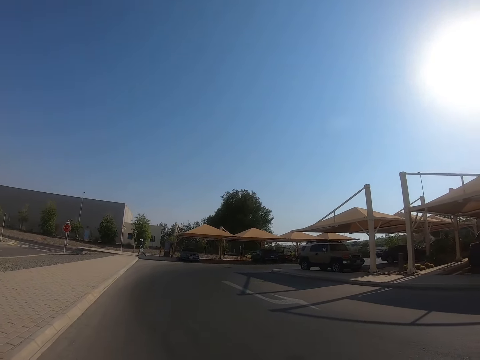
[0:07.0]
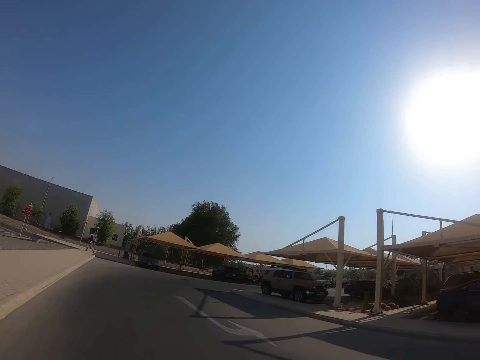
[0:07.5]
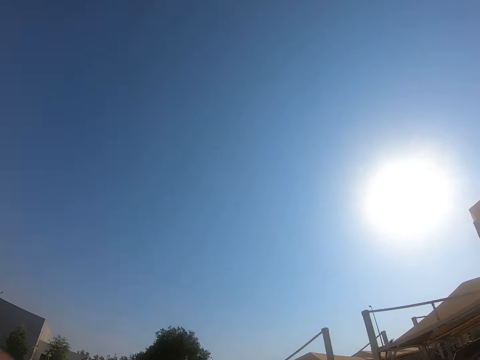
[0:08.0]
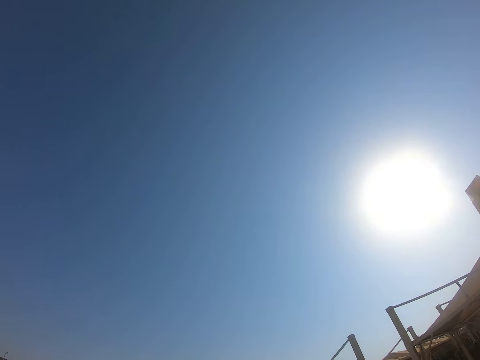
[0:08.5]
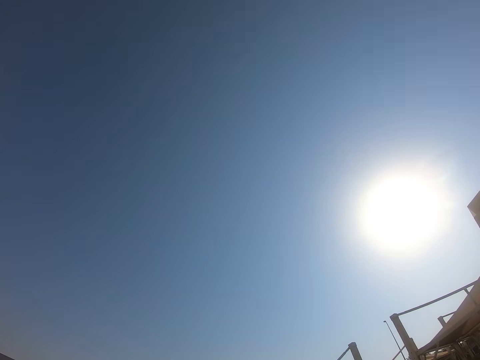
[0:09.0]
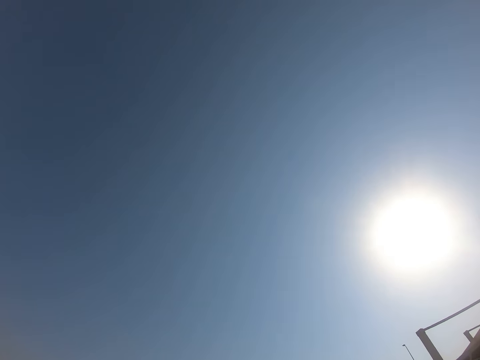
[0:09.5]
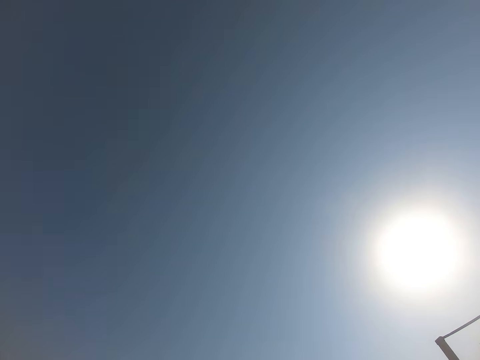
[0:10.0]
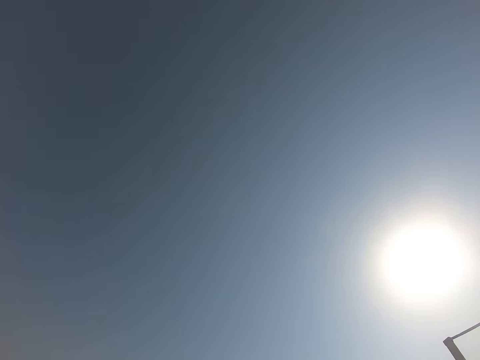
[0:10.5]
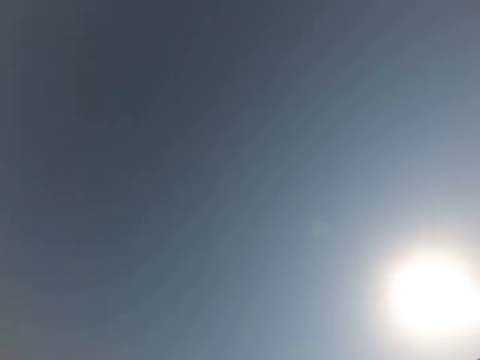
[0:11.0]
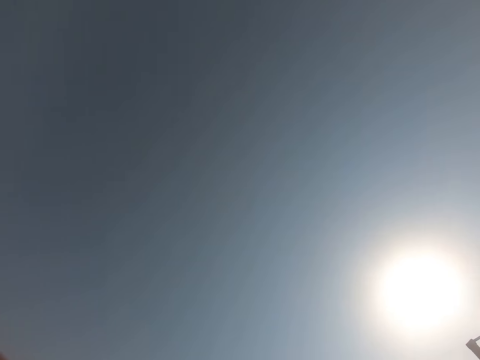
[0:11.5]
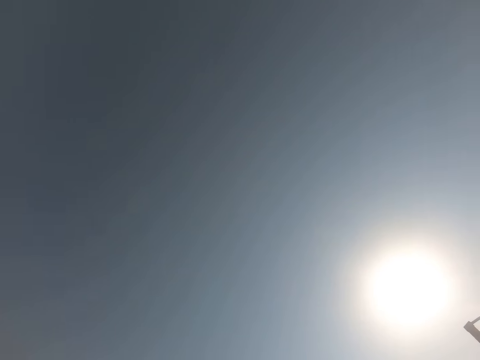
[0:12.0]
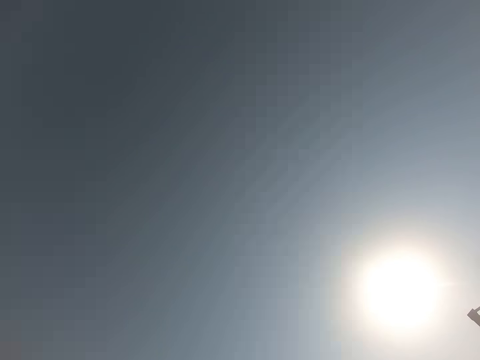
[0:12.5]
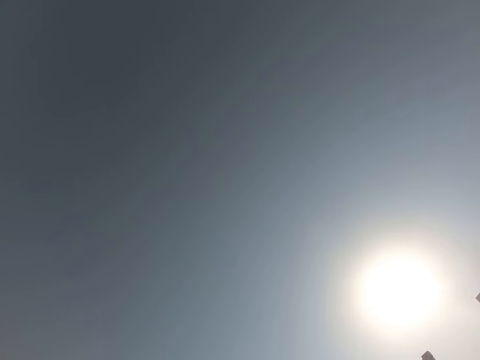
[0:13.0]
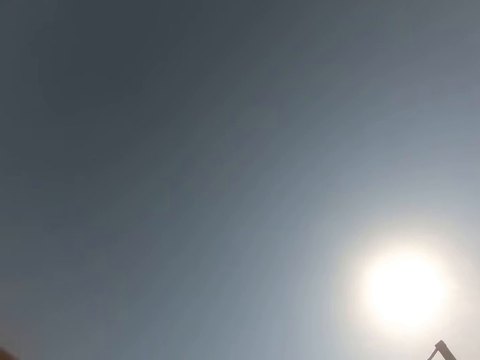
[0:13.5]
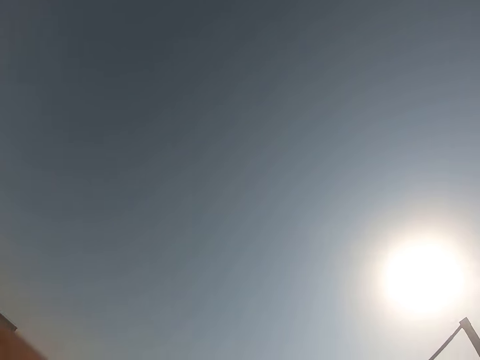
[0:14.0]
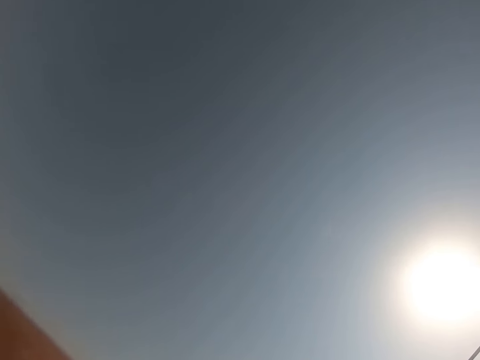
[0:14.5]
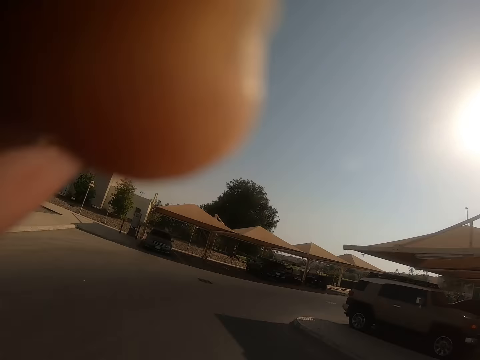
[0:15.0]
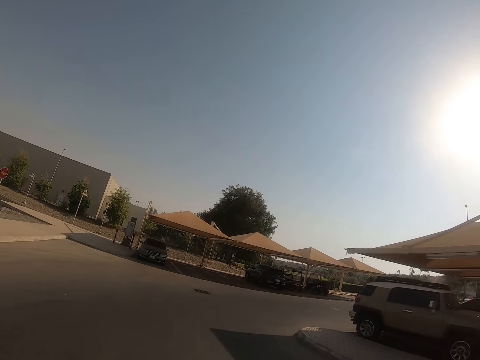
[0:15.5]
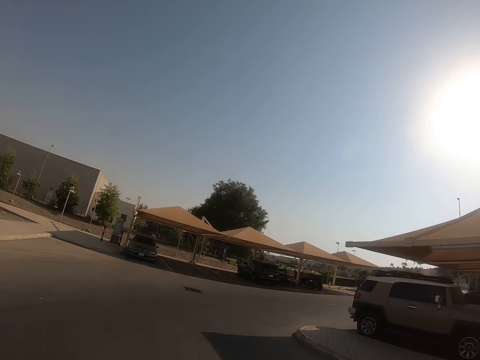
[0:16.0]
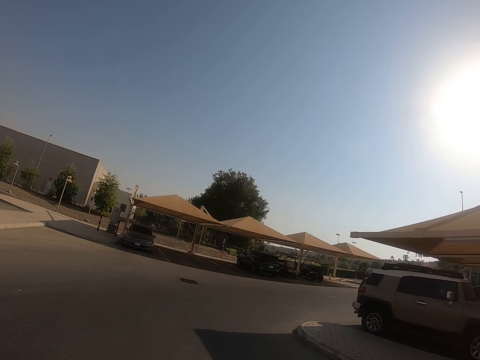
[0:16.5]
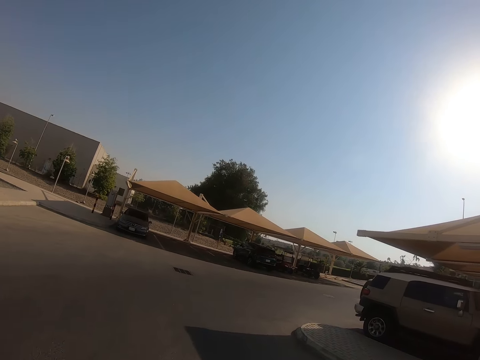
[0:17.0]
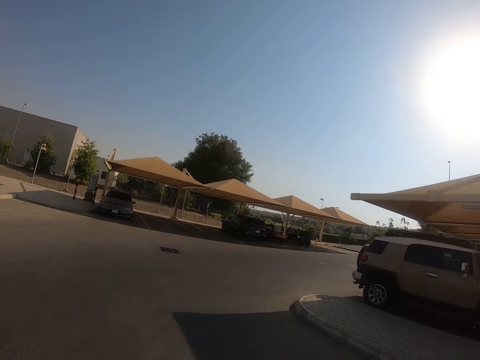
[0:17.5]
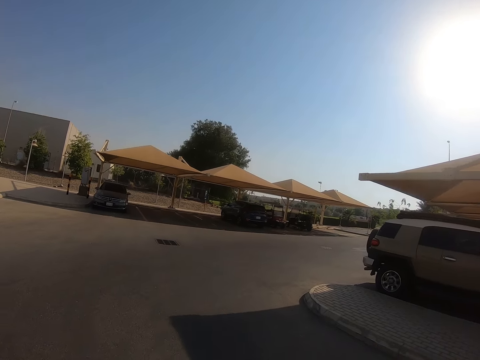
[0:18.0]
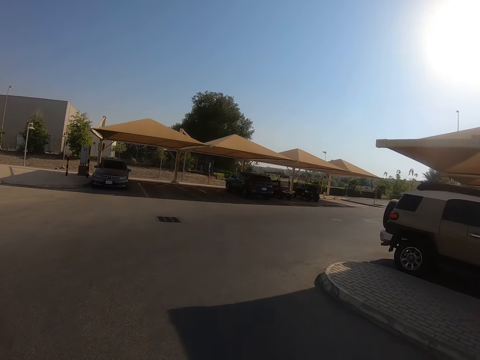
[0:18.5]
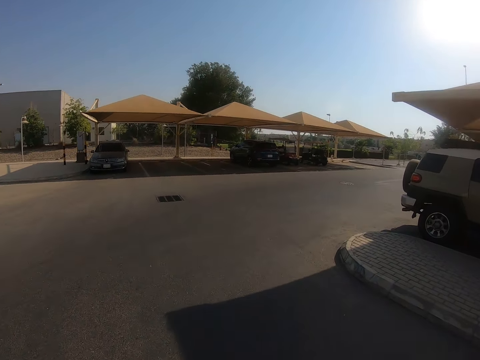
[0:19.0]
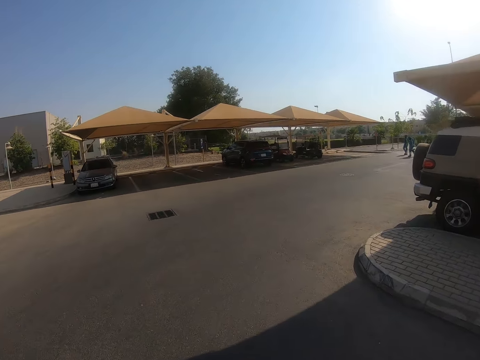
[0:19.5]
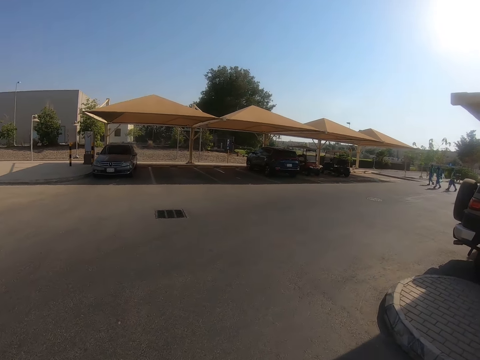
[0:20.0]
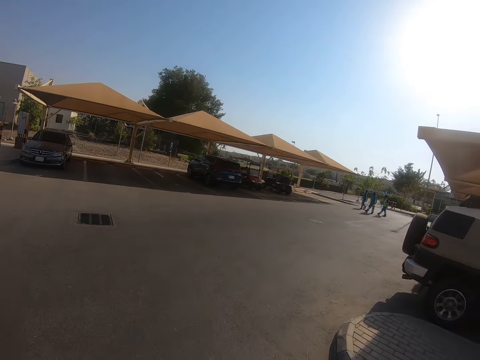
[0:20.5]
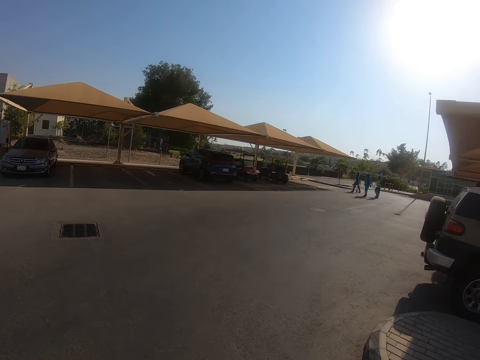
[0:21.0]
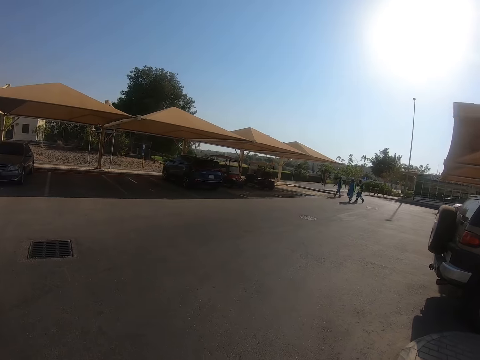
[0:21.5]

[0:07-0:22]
The camera wearer stands on the sidewalk. He looks at the sky. He adjusts the camera with his left hand. He walks on the sidewalk.

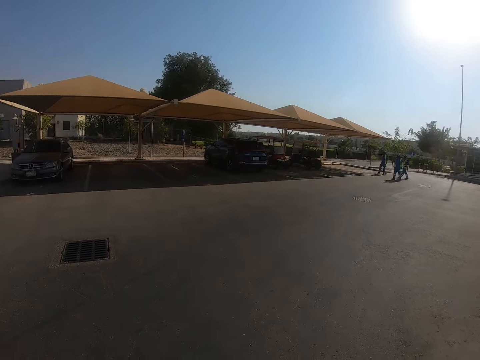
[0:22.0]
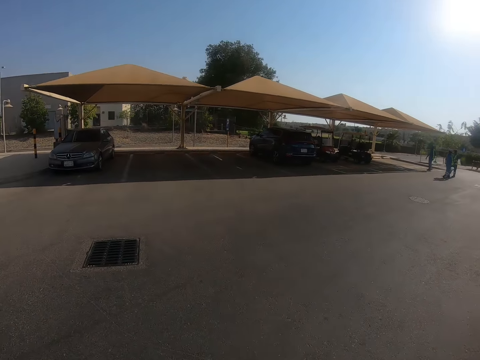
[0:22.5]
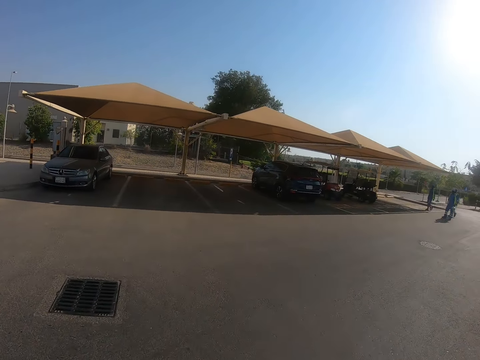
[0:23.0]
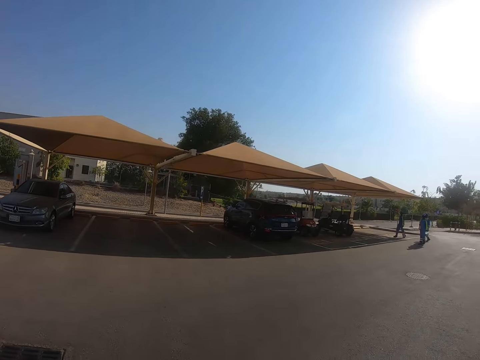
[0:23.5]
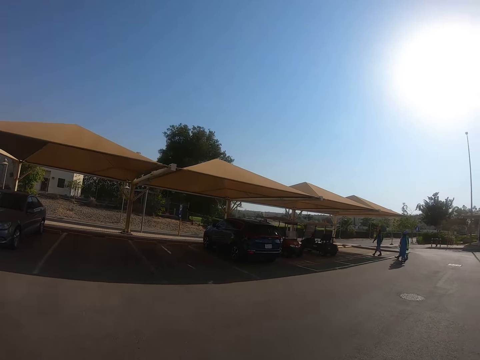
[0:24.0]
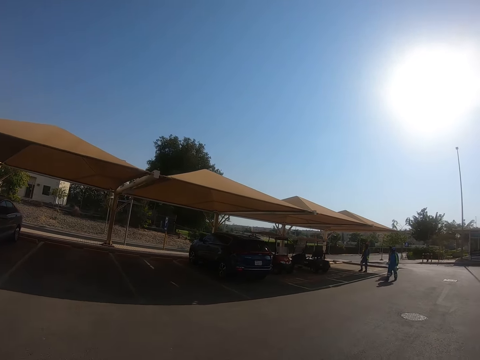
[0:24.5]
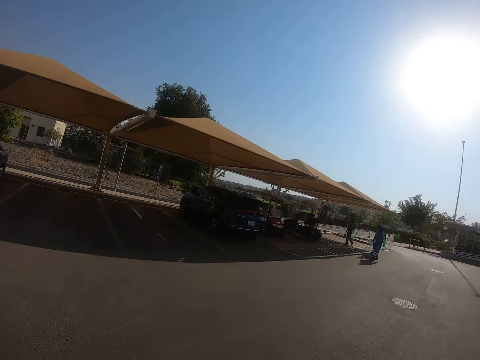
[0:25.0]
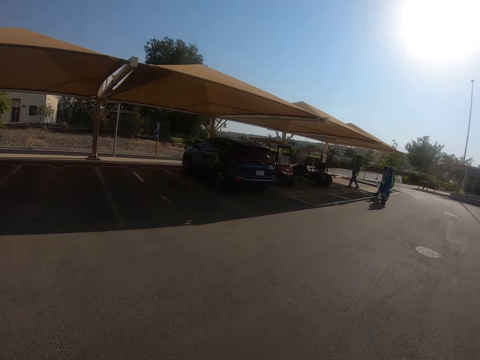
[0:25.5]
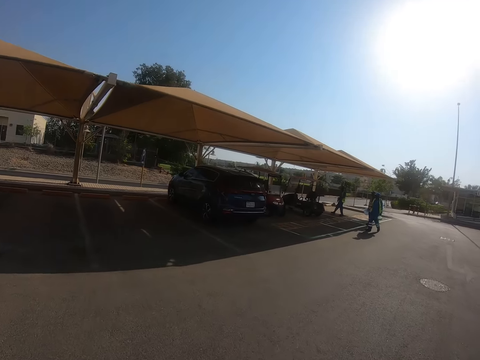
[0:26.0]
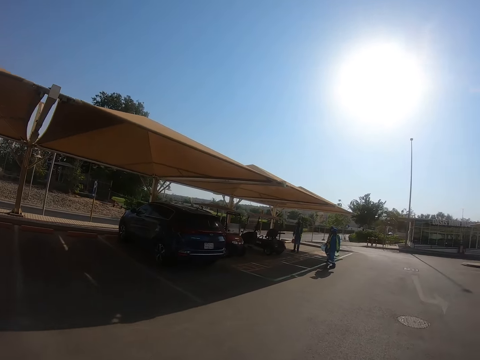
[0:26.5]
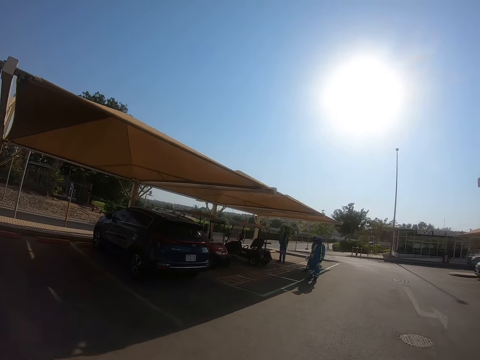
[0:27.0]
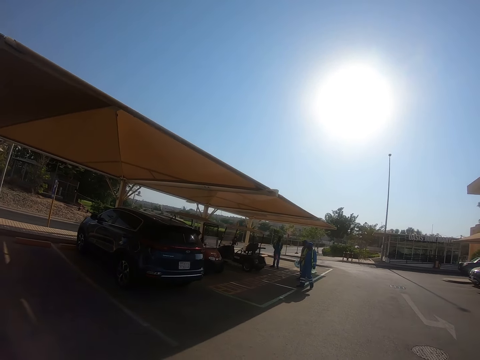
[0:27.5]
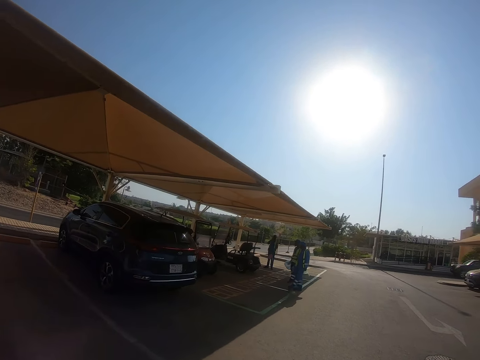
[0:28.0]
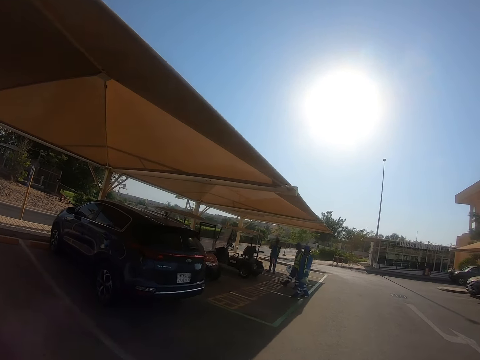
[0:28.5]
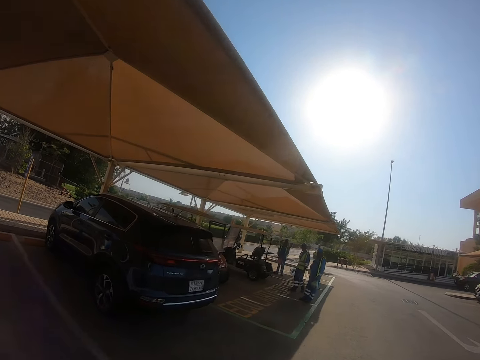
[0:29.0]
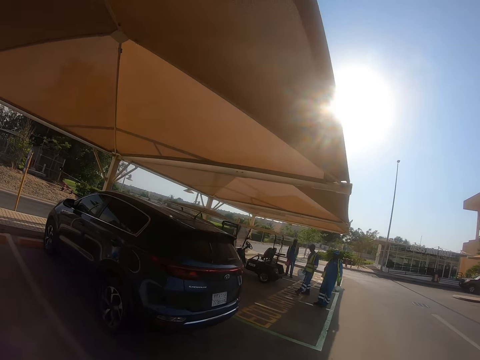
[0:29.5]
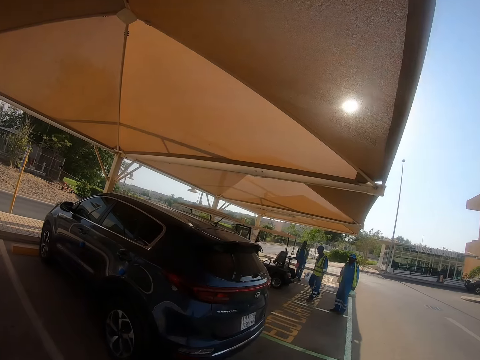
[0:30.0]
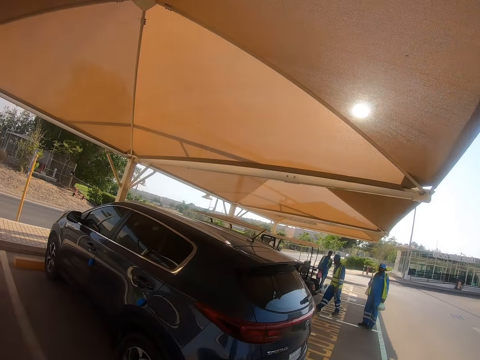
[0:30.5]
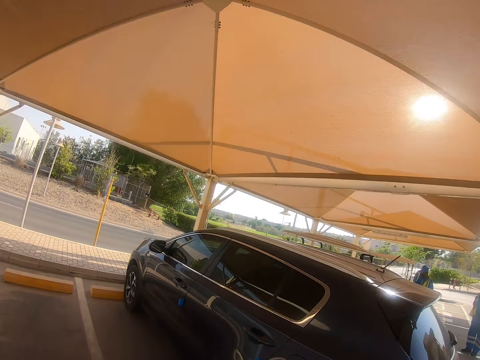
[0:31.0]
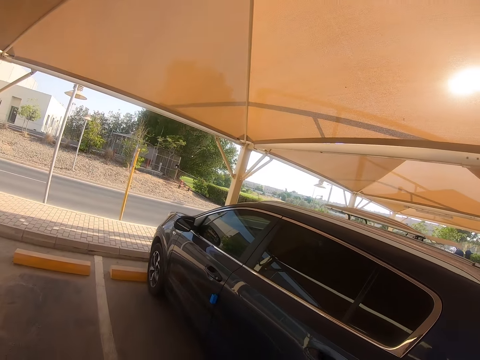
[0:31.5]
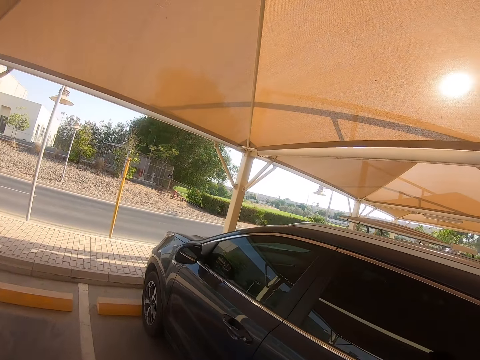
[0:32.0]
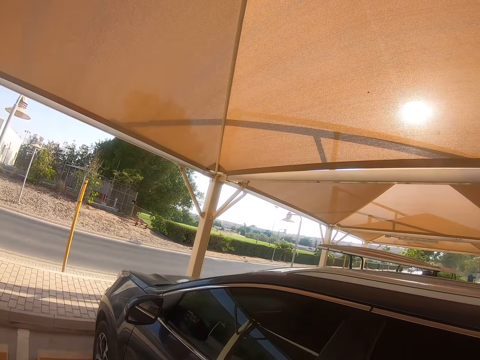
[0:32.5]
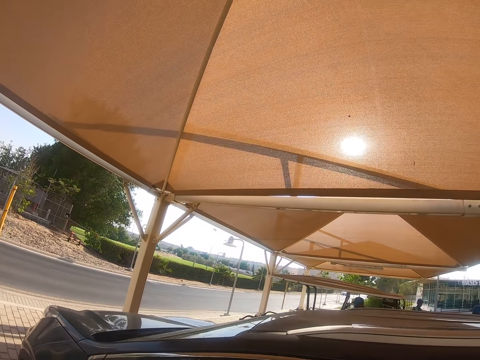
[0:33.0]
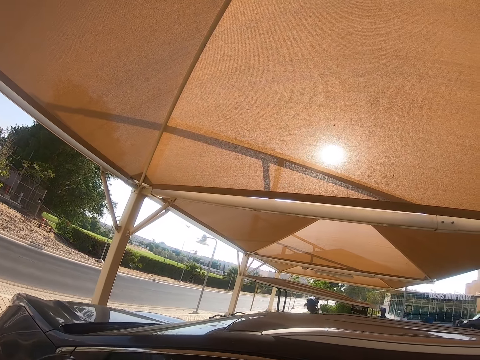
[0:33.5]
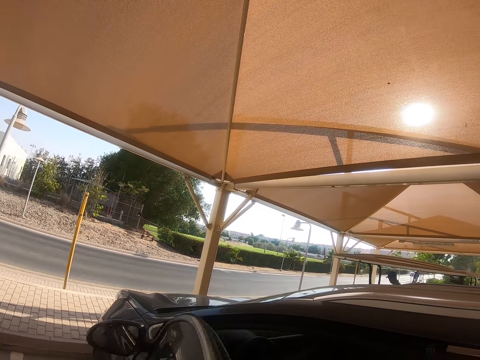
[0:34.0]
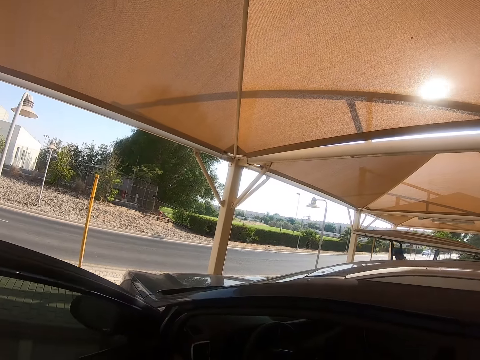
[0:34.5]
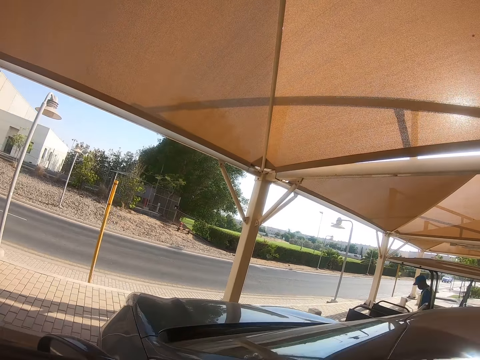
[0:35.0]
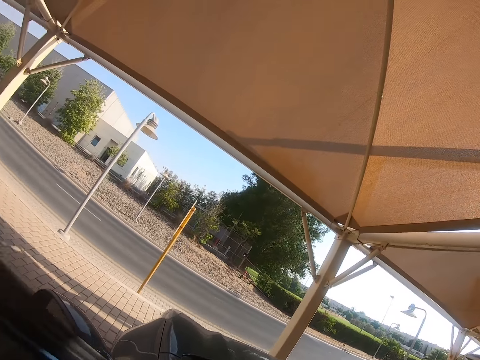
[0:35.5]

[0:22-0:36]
The camera wearer walks towards the car. She opens the car door with her left hand.
